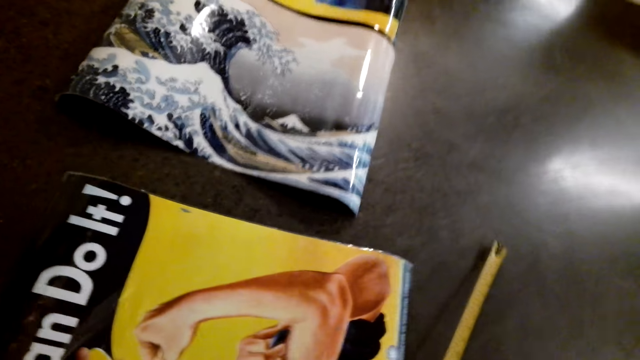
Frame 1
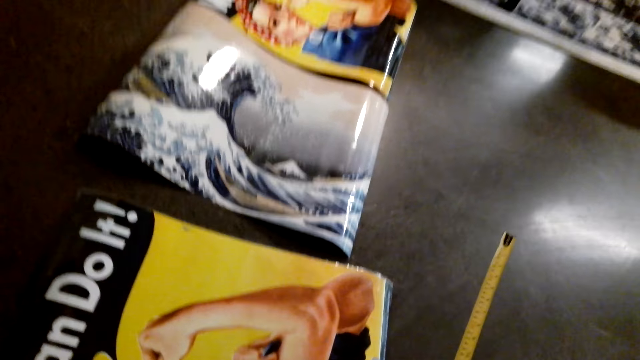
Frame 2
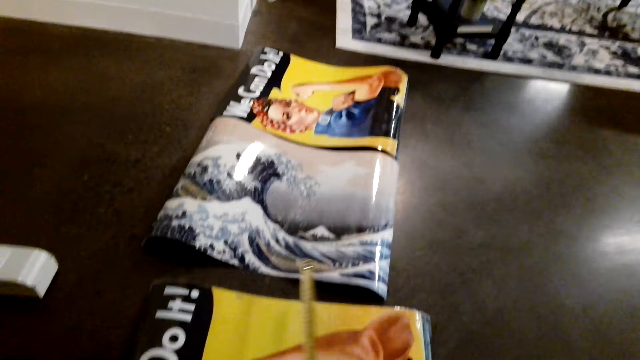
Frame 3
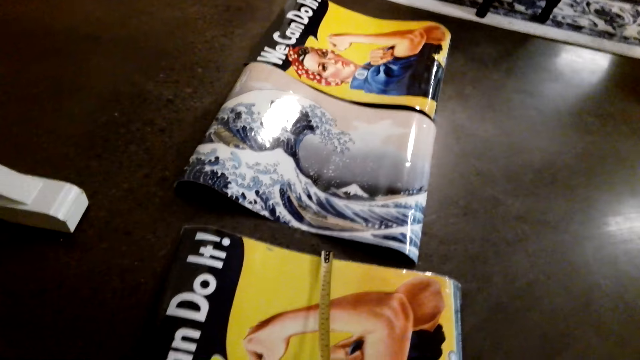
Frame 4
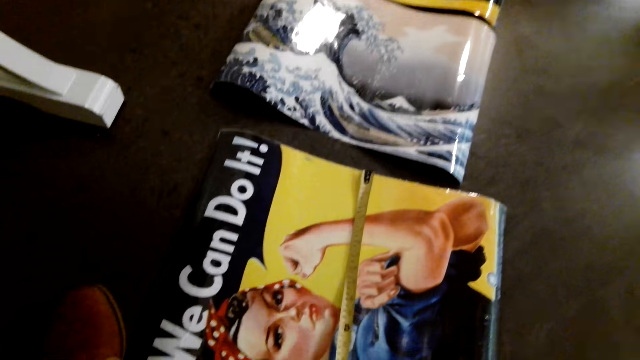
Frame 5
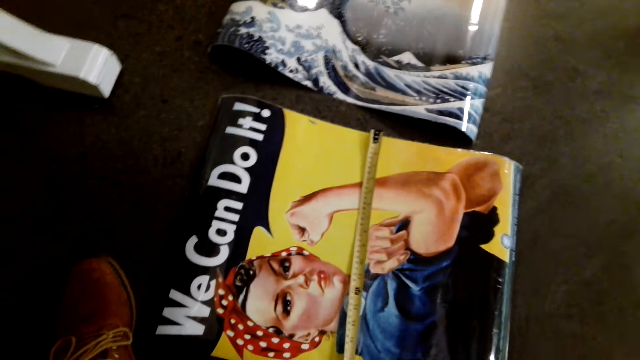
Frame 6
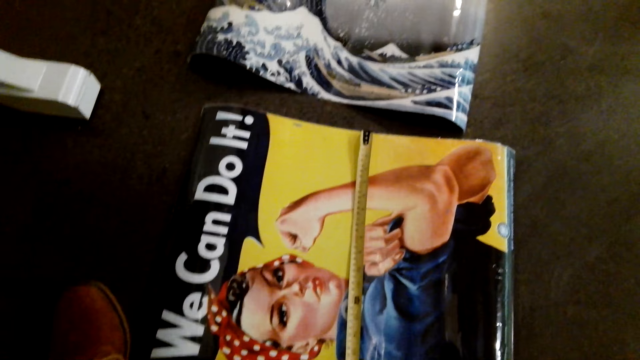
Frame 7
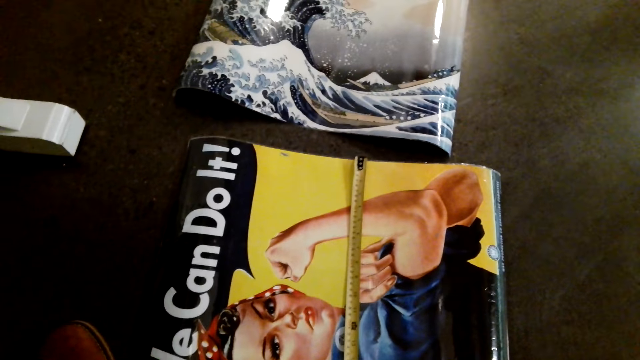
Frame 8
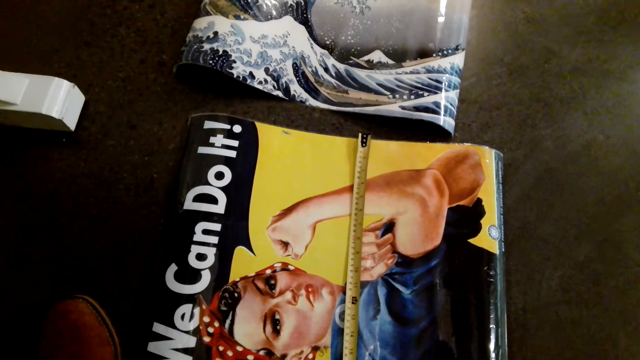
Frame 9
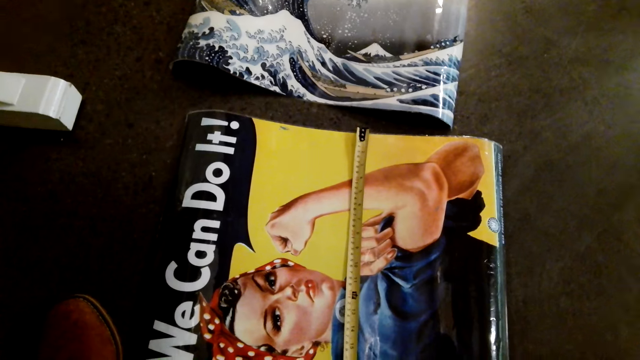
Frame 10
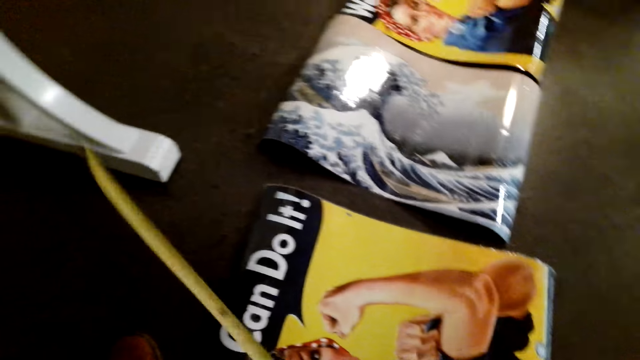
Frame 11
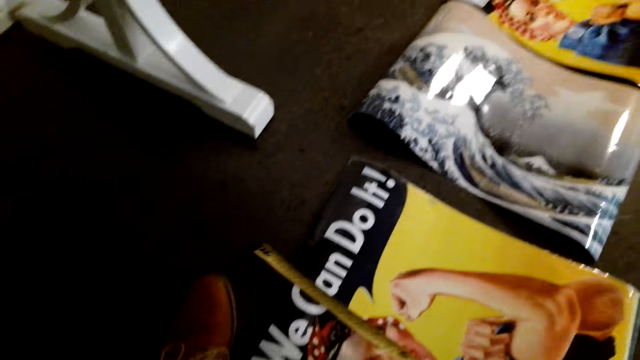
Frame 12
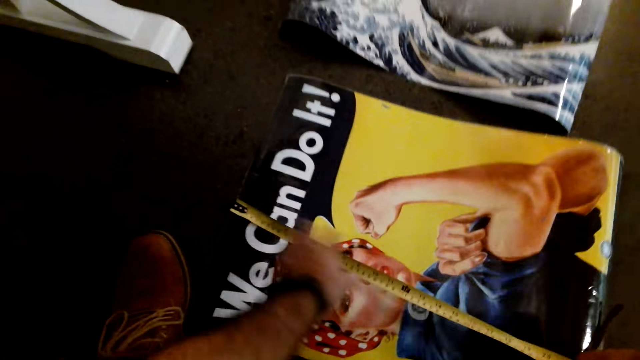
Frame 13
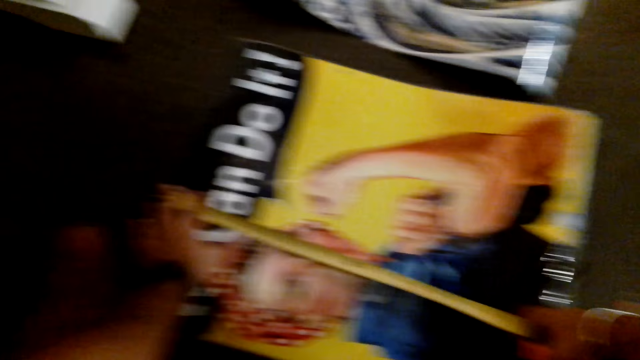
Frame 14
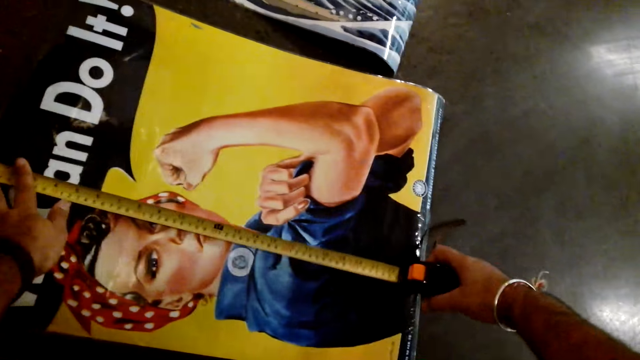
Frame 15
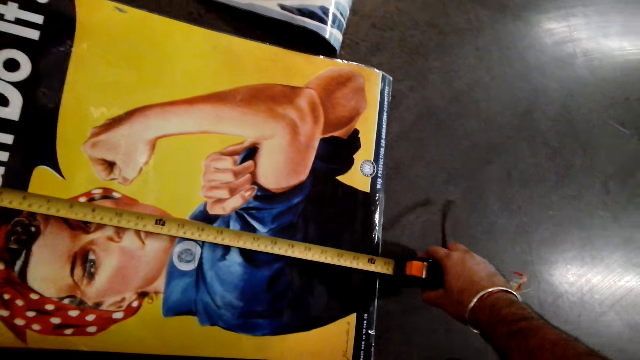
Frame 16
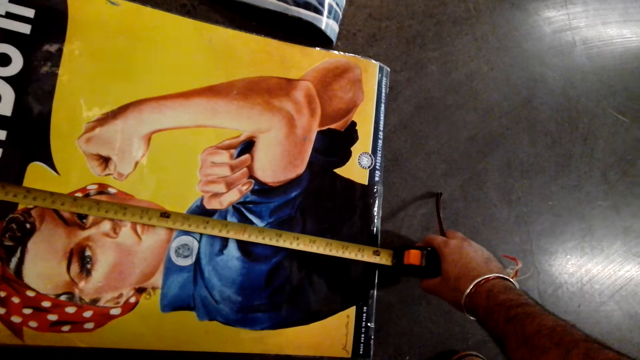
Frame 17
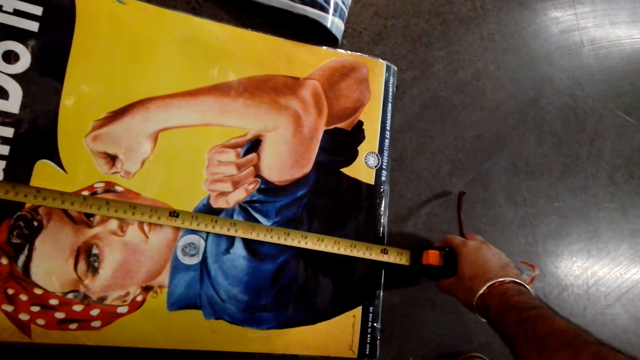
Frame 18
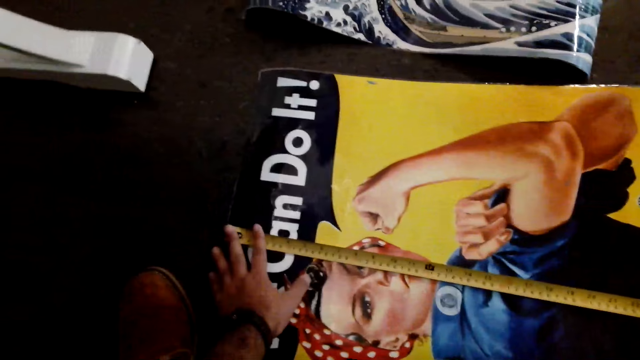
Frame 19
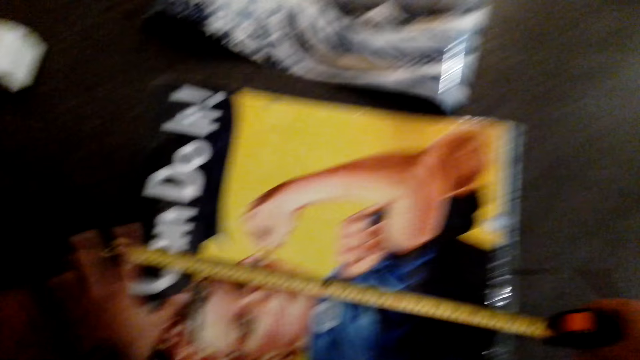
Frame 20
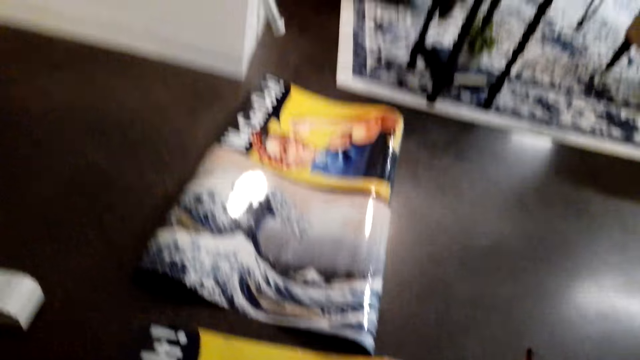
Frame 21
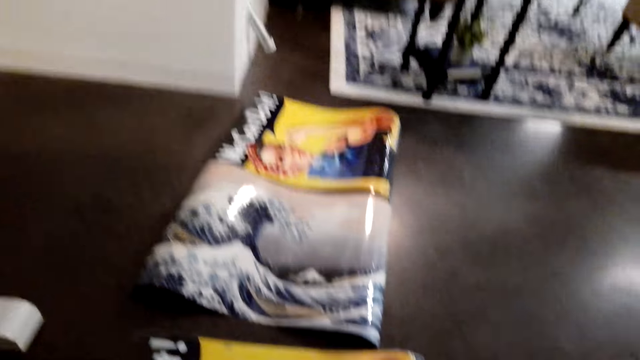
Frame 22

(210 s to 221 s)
The camera wearer lays the wallpaper on the measuring tape. They measure the poster with a tape measure. They move the tape measure. They measure the poster with the tape measure.

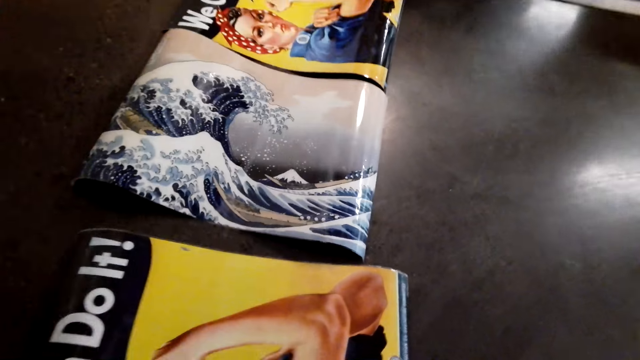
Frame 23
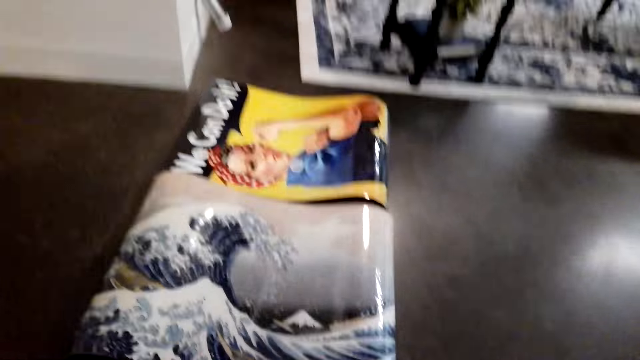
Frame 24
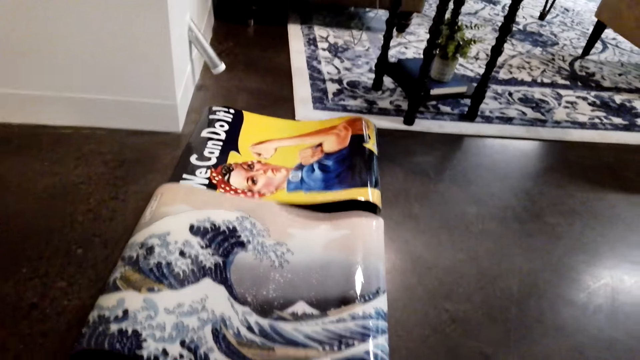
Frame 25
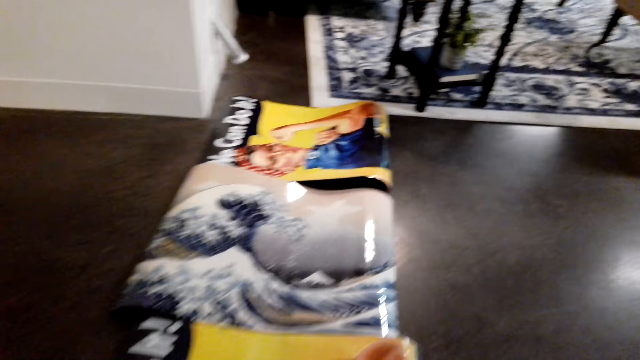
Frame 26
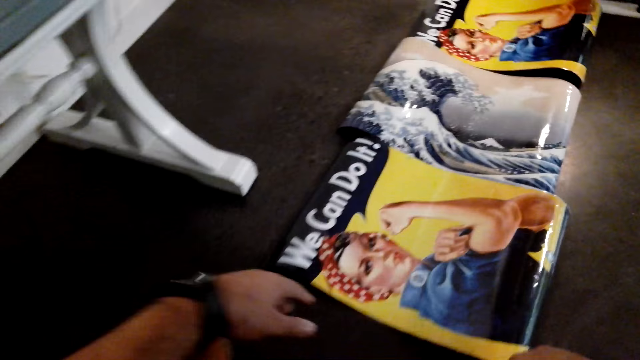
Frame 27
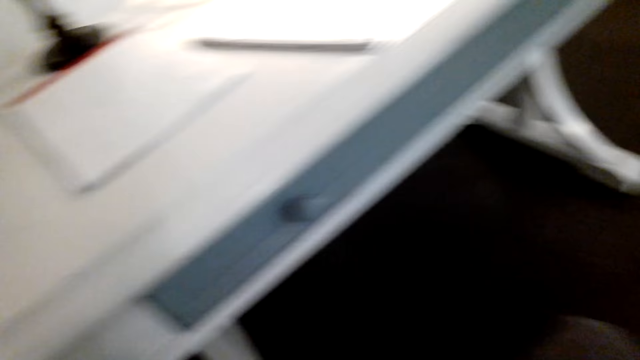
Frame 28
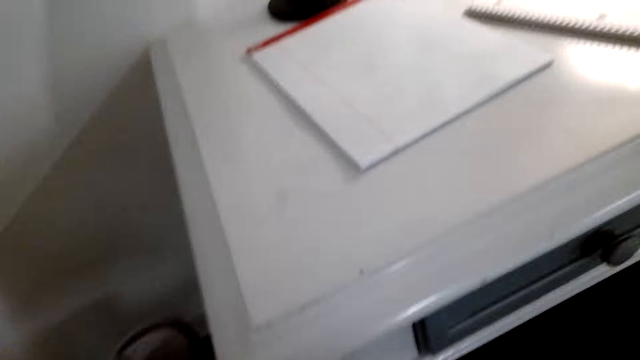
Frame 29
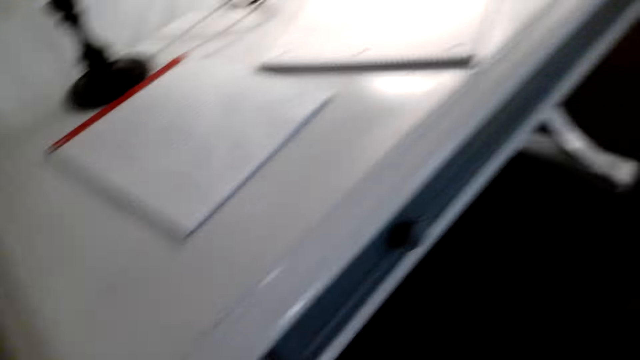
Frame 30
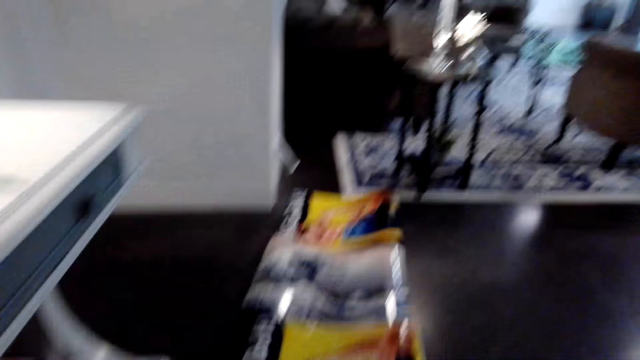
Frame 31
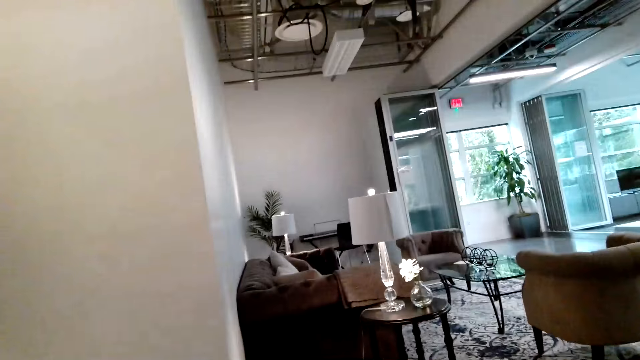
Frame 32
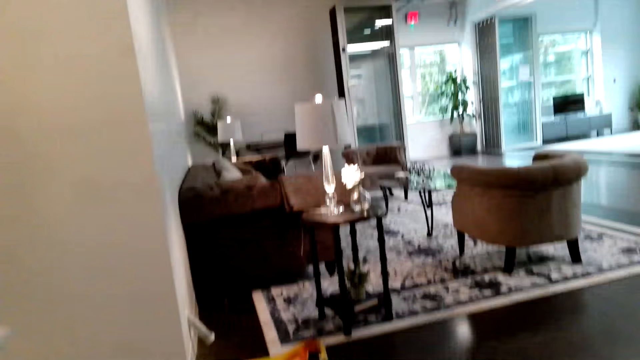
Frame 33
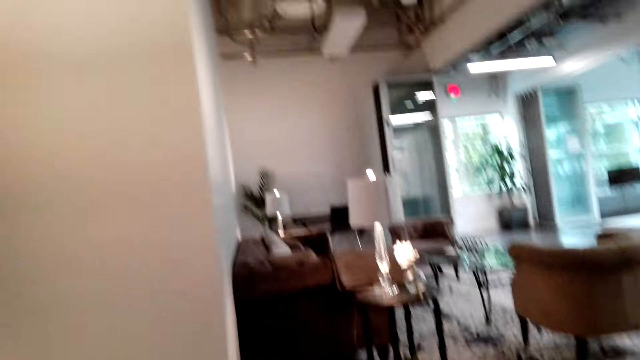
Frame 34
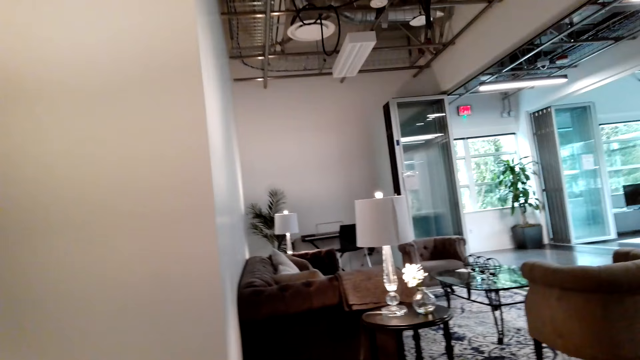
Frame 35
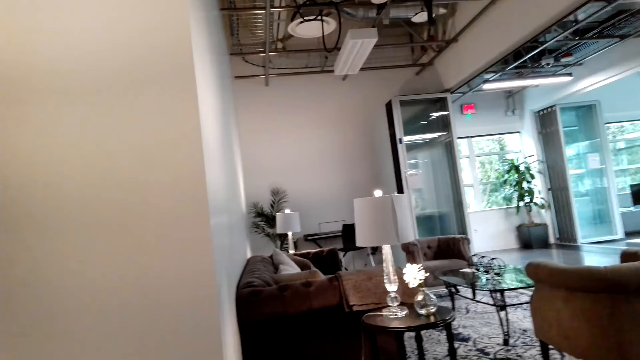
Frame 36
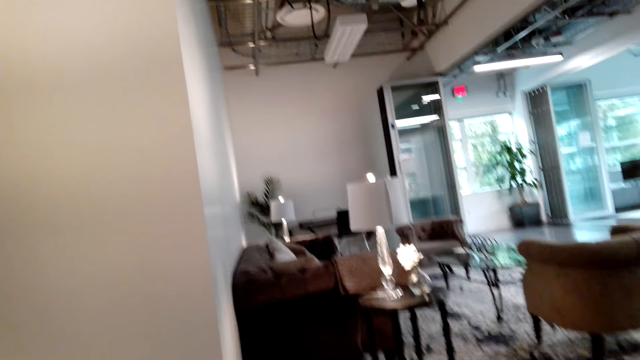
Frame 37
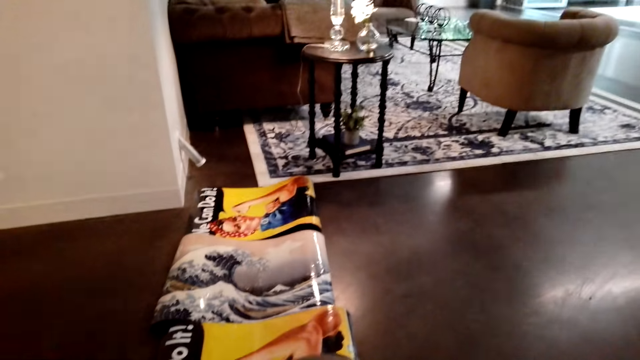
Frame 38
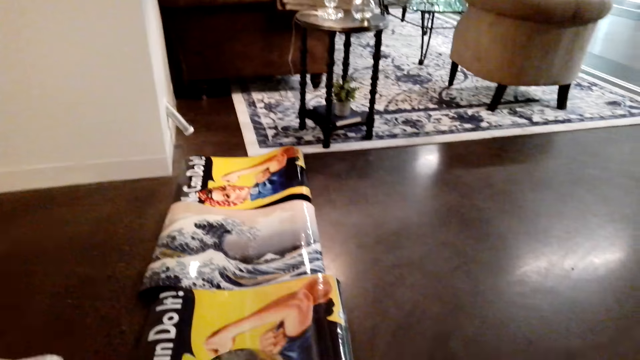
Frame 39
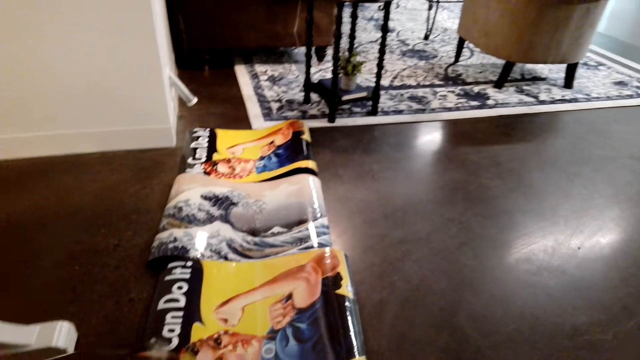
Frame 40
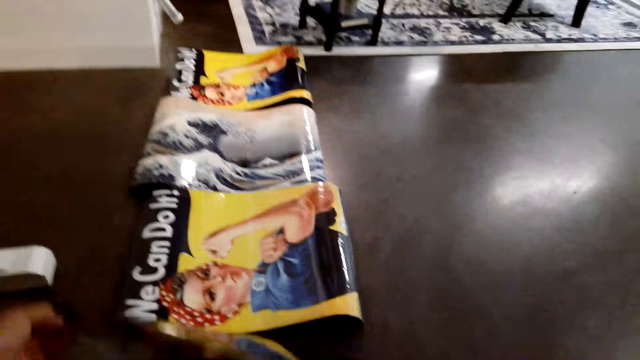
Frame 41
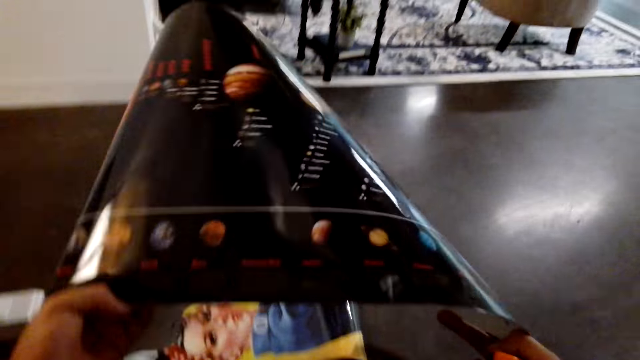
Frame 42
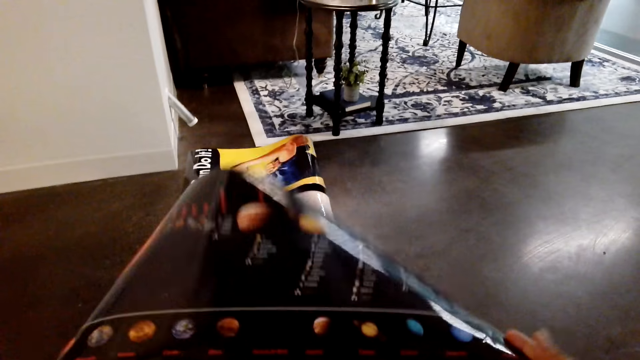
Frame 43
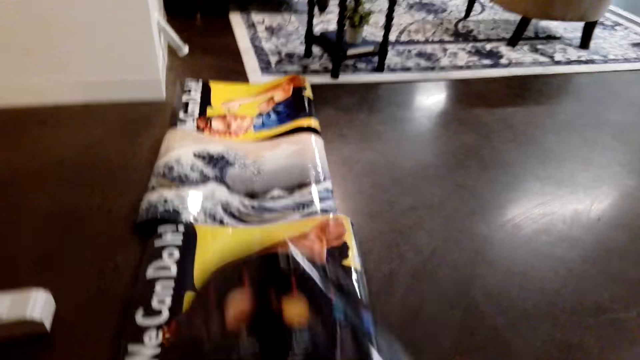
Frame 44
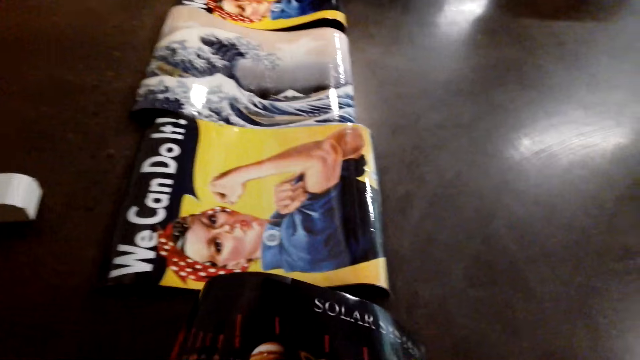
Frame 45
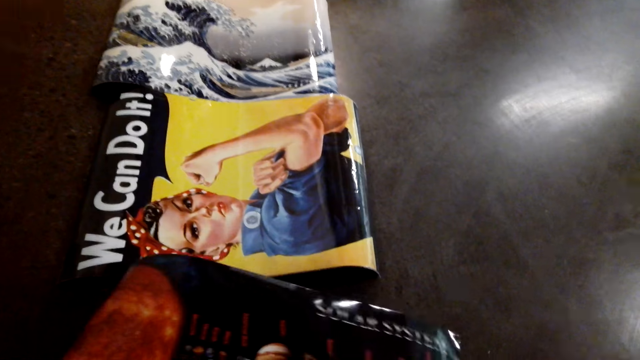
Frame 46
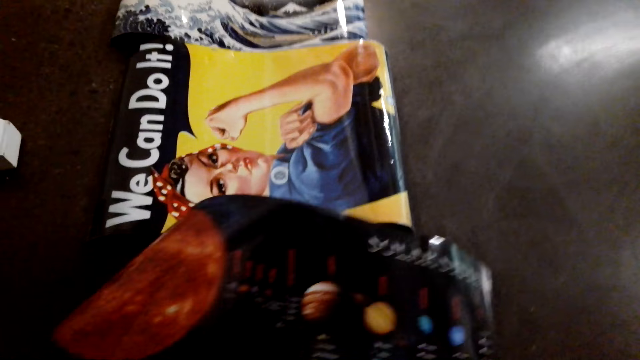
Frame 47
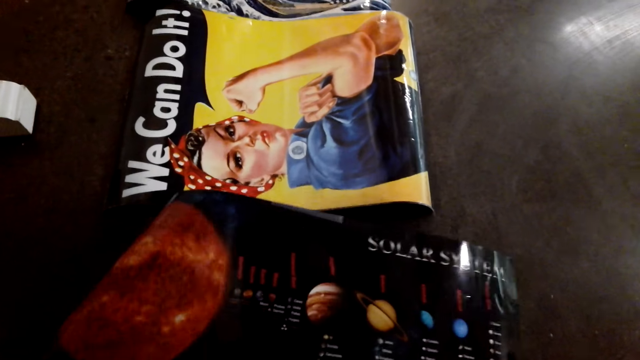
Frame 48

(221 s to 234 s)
The camera wearer pushes the poster. They pick up another poster or measuring tape. They speak to a person. The person speaks to the camera wearer. The camera wearer puts the poster on the floor.
